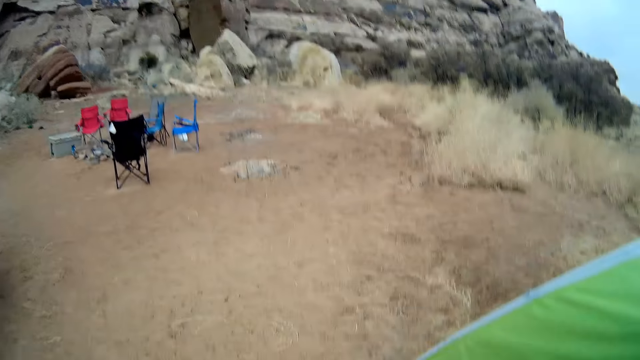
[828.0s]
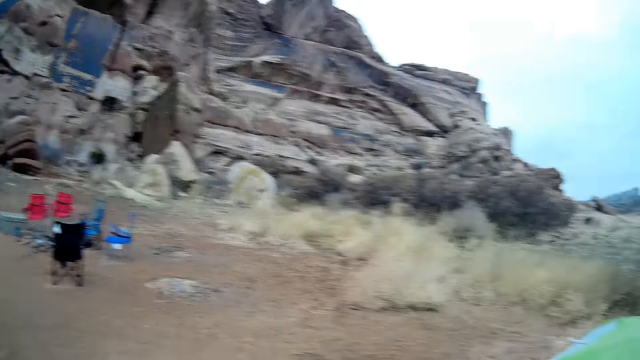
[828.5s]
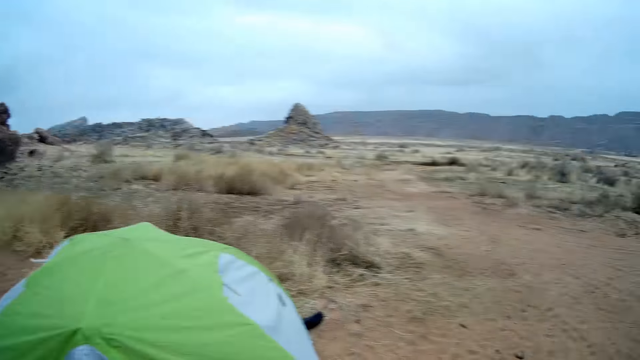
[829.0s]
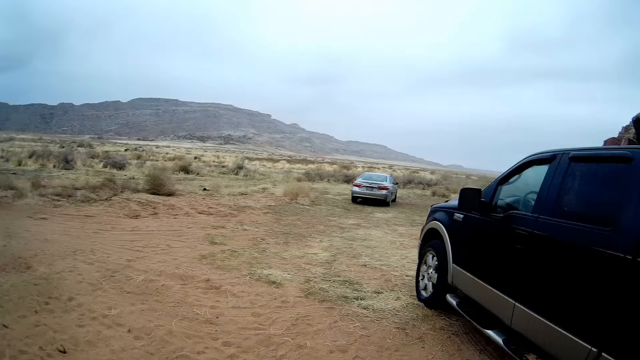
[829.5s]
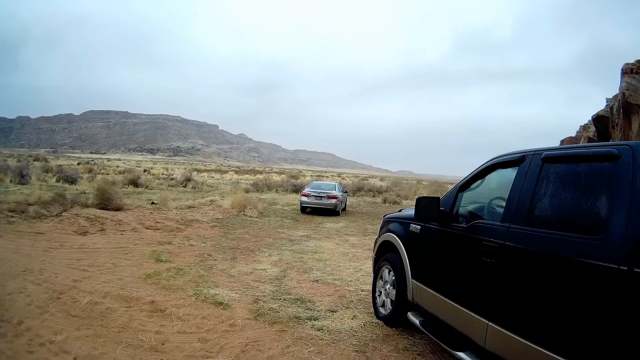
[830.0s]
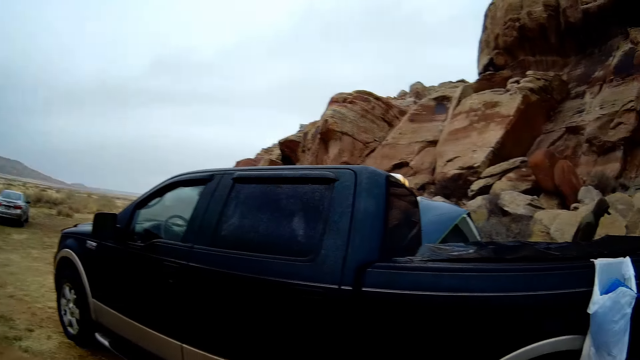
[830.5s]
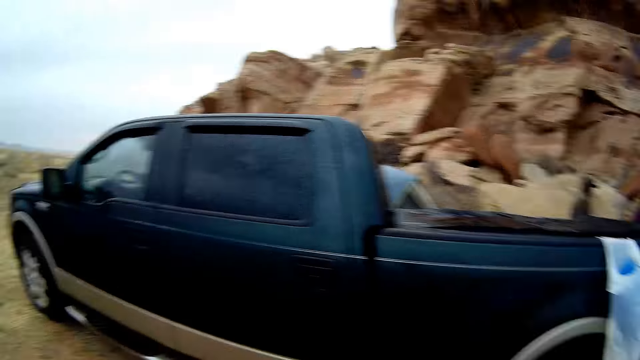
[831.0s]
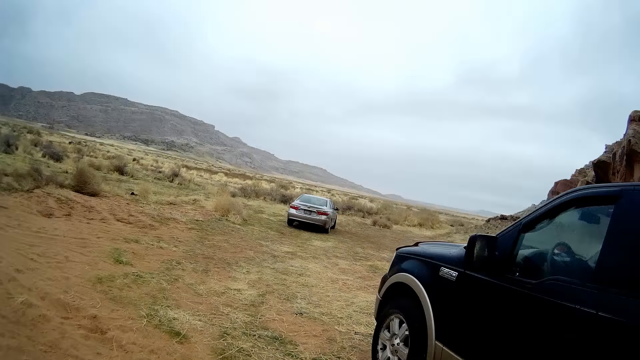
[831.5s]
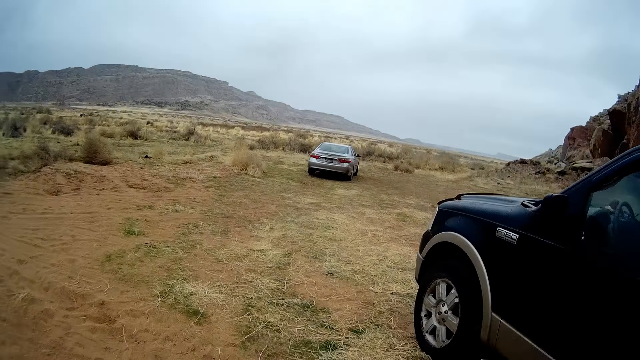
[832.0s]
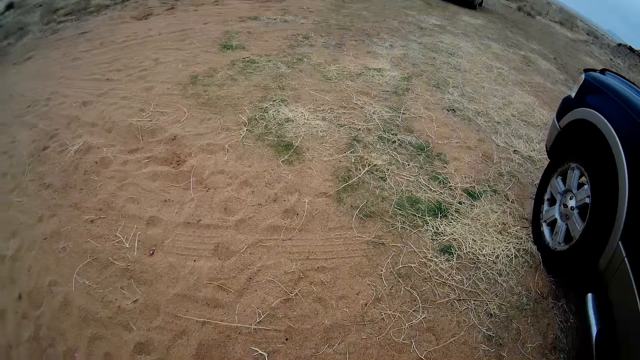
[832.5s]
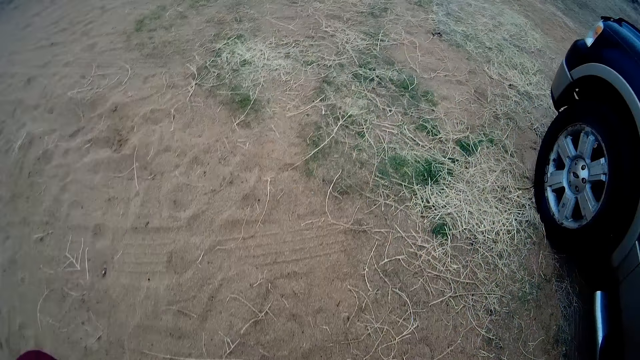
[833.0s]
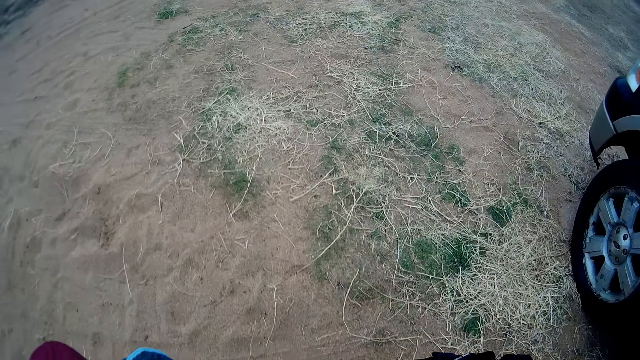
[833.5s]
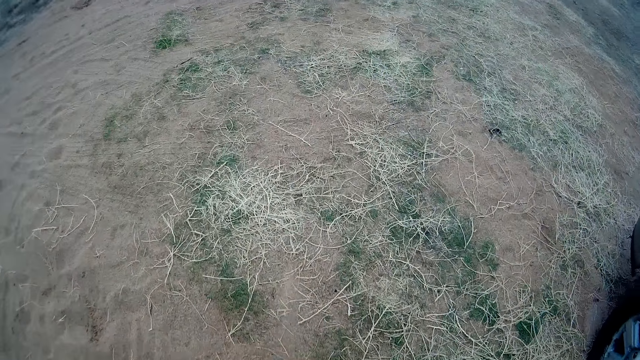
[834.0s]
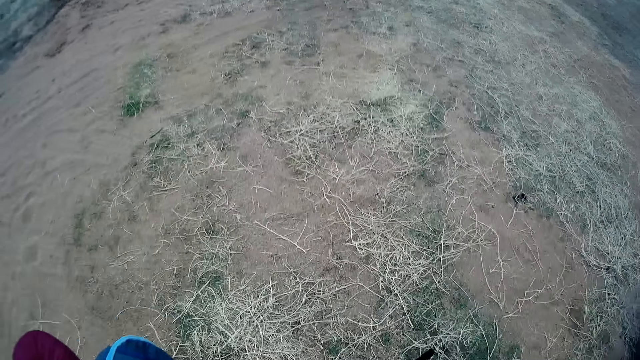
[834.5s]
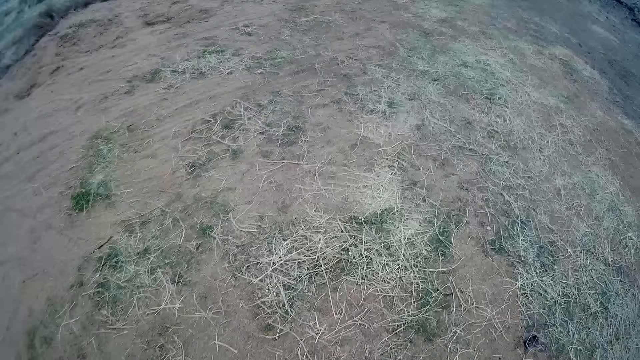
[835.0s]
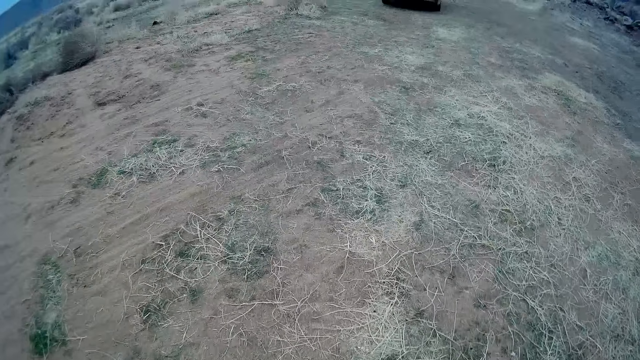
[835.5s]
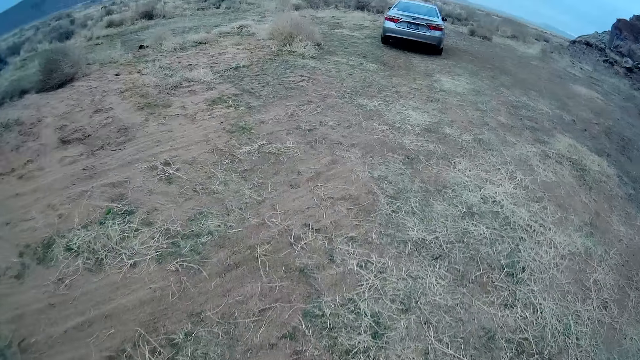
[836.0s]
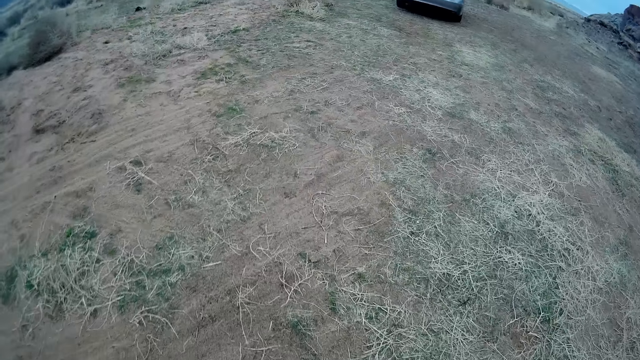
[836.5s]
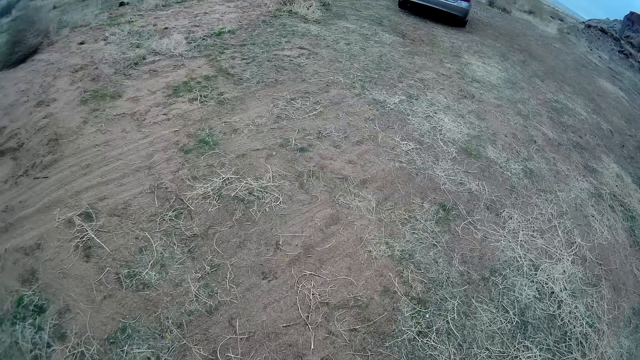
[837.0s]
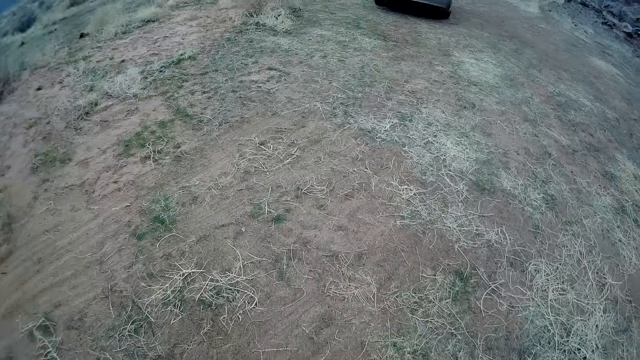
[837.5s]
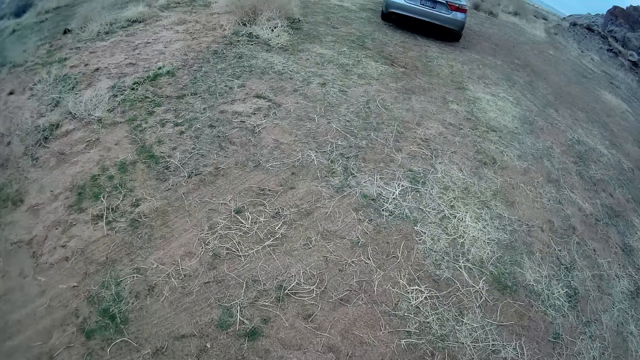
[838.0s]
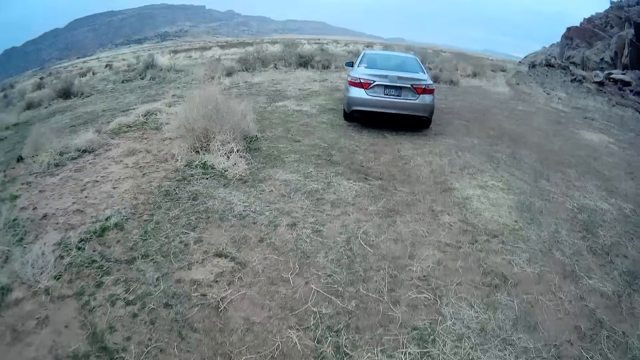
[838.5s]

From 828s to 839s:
The camera wearer walks out of the tent. They look around. They walk on the field. They walk towards the car.

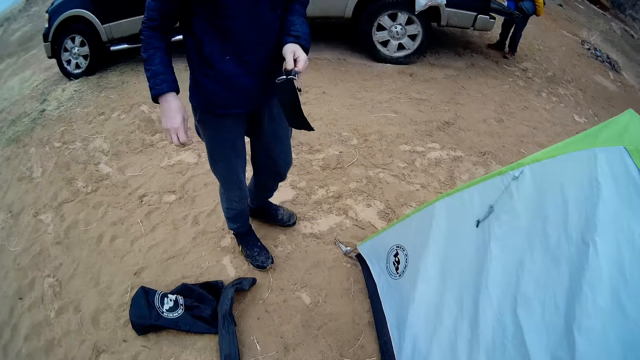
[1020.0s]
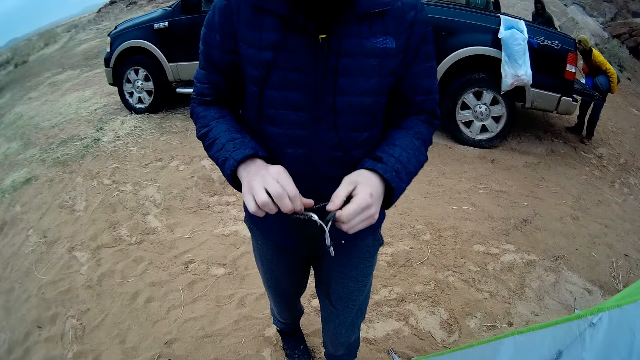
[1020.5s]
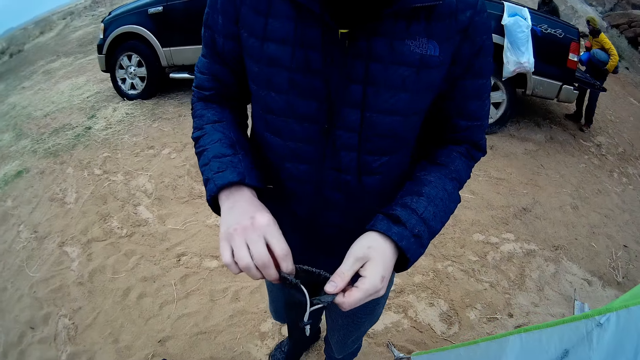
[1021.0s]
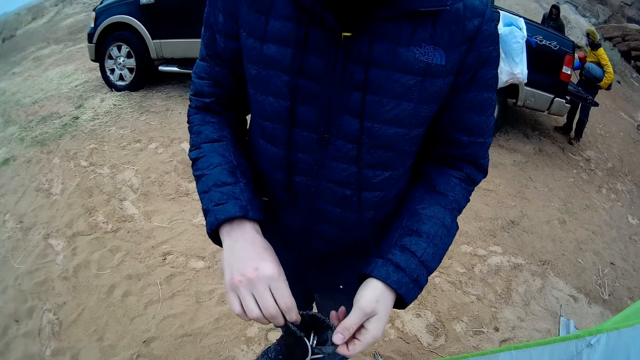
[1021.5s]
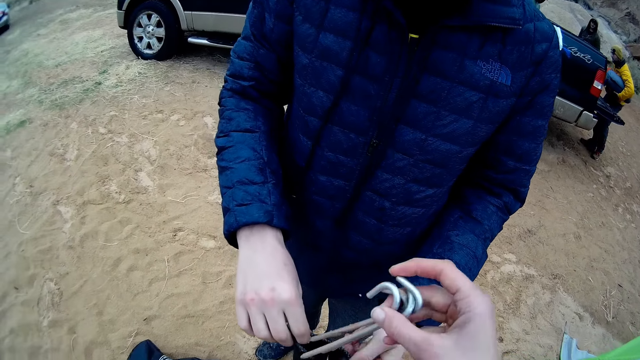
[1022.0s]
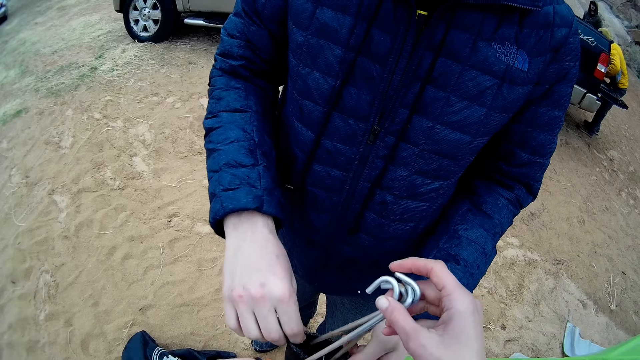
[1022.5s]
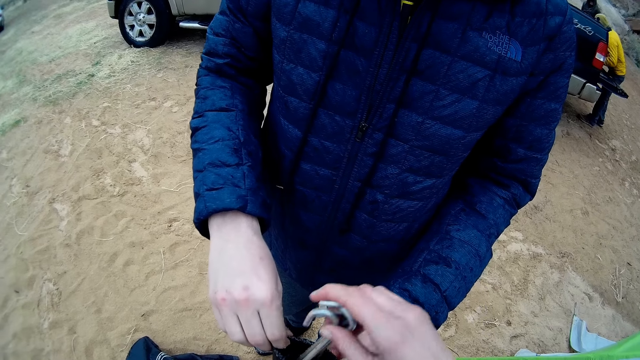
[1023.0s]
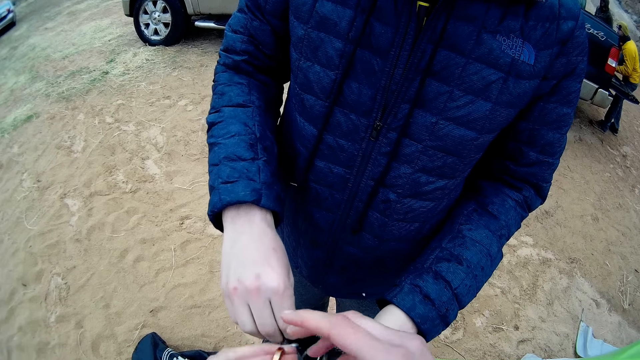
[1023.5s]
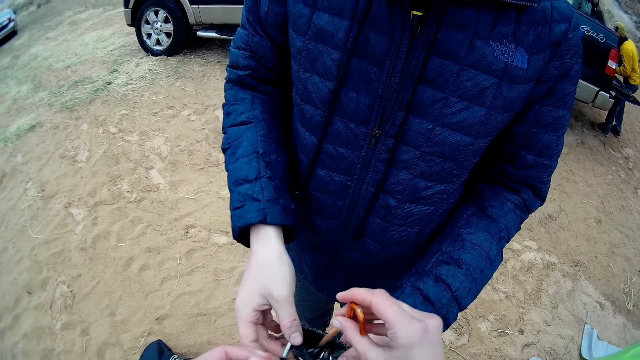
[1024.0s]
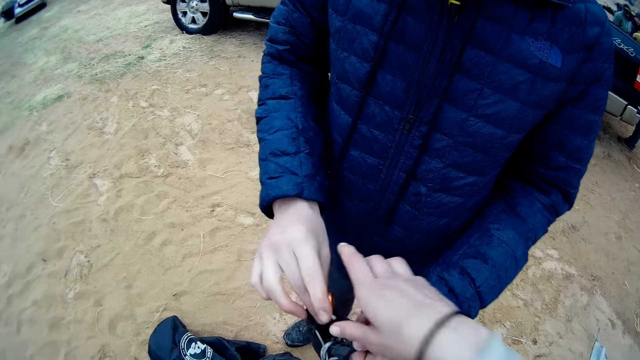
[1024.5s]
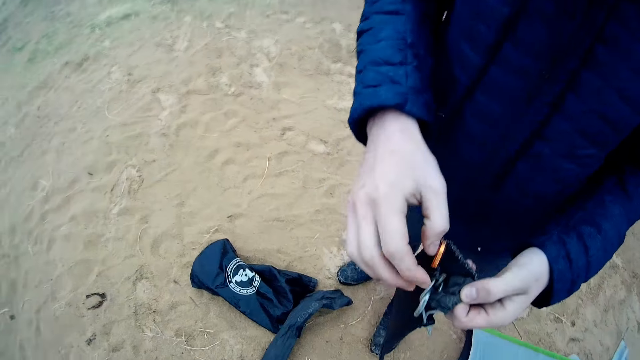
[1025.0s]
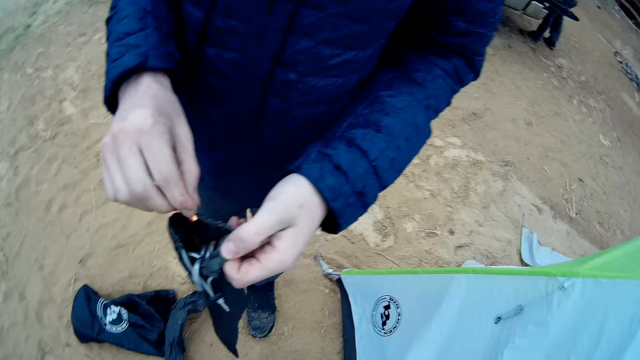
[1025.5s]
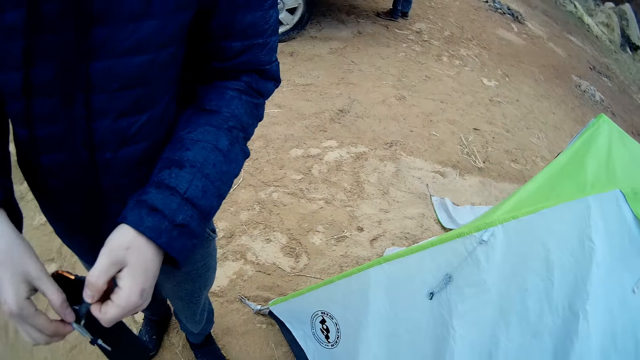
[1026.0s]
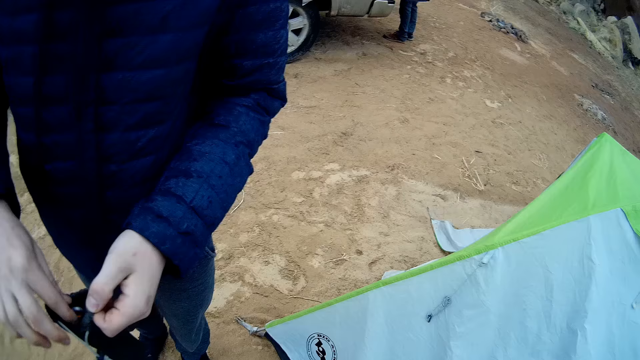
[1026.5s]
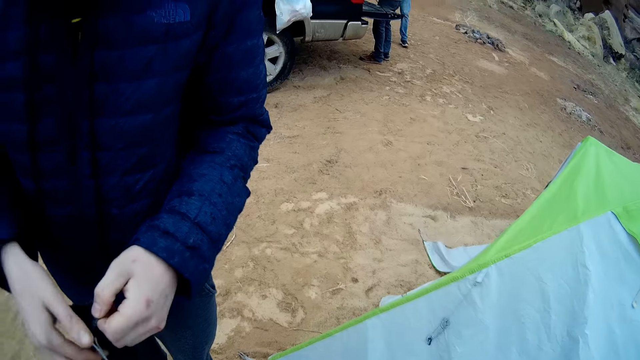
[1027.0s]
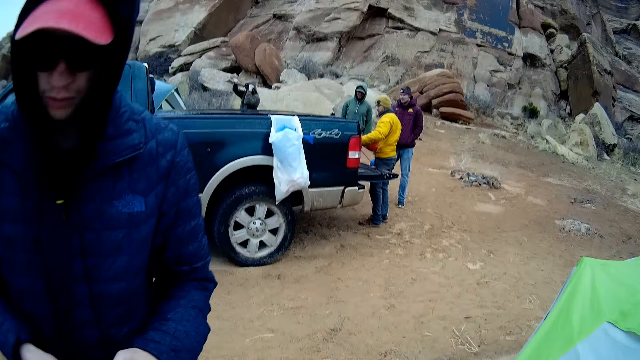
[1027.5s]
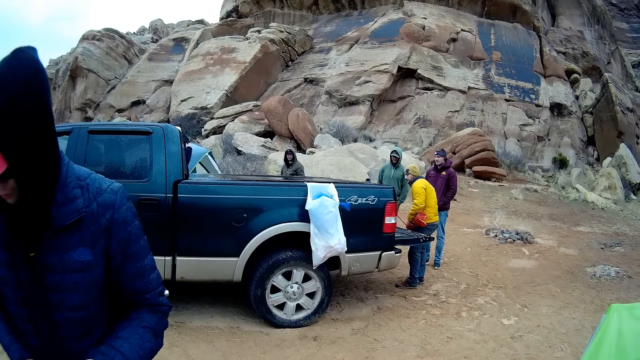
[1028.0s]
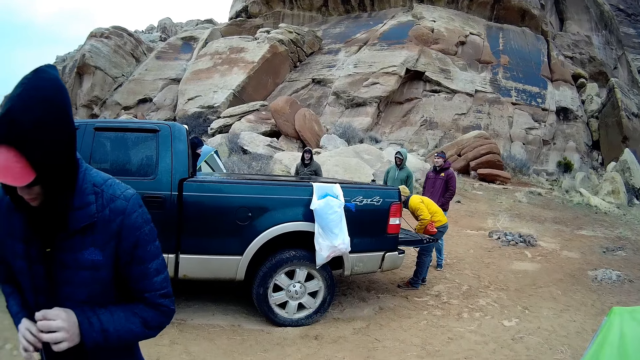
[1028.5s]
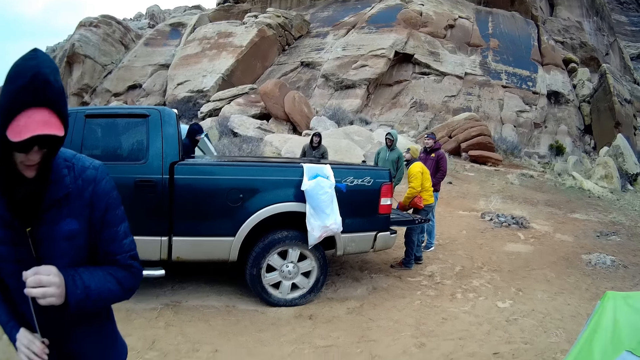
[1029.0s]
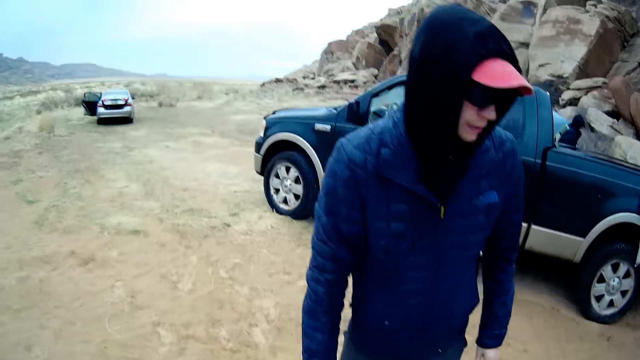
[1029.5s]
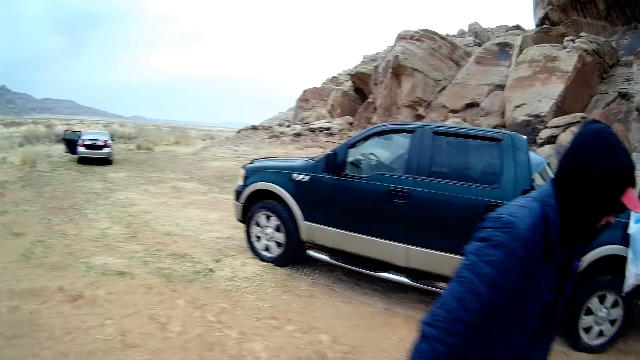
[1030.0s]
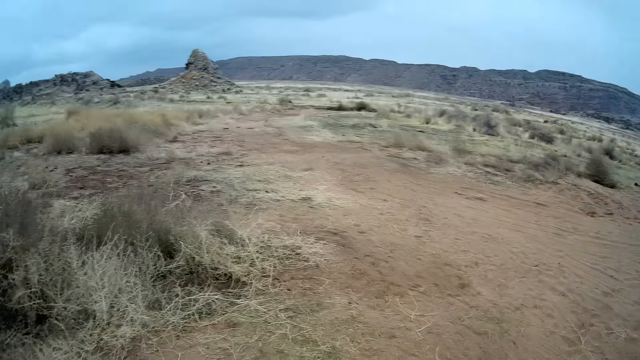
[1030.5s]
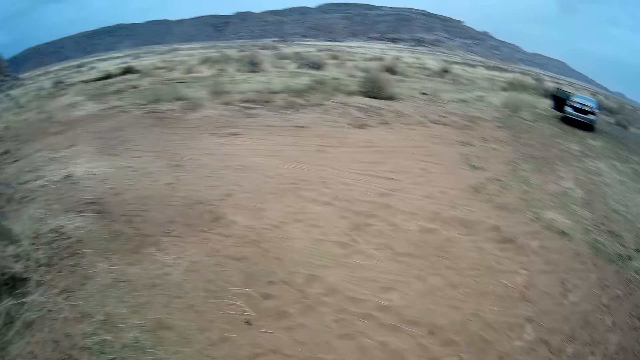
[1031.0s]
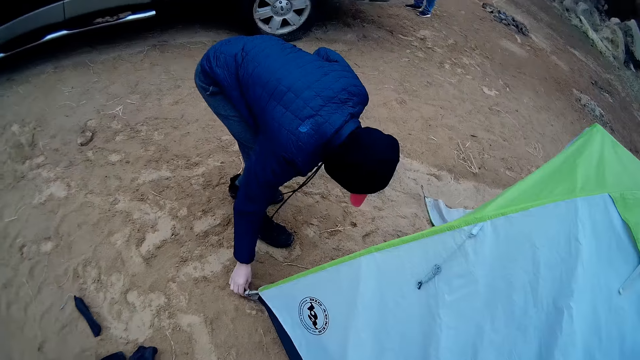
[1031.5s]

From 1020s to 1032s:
A man holds the bag. The camera wearer puts the hooks in the pouch. The man puts the tent holder in the bag. The camera wearer looks at the hooks. They look around. The man closes the bag.
